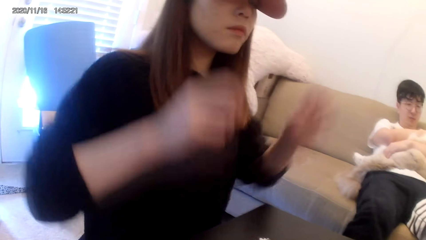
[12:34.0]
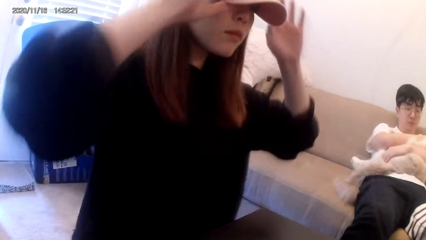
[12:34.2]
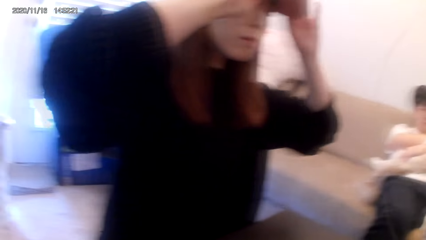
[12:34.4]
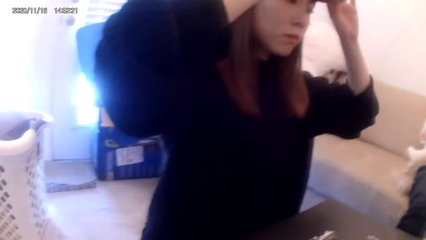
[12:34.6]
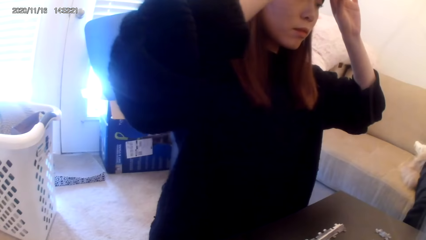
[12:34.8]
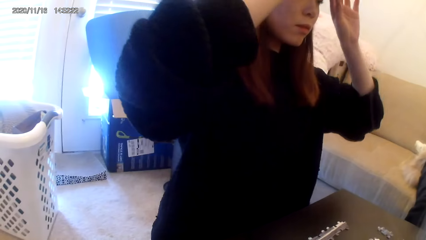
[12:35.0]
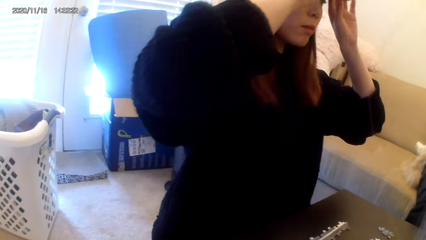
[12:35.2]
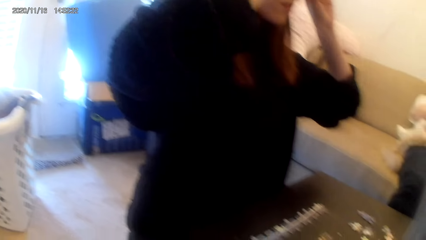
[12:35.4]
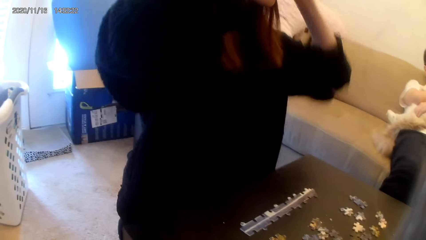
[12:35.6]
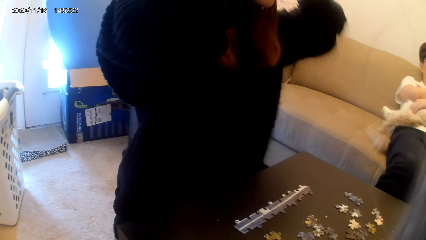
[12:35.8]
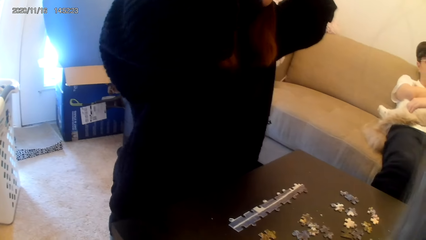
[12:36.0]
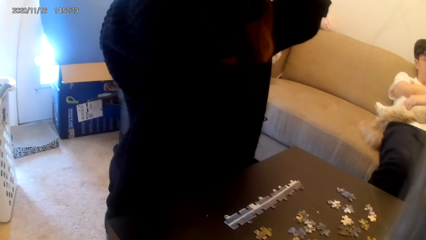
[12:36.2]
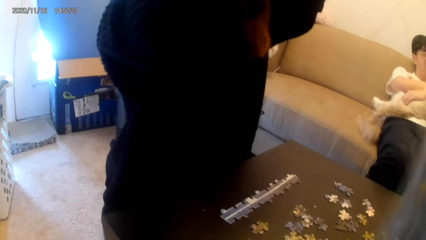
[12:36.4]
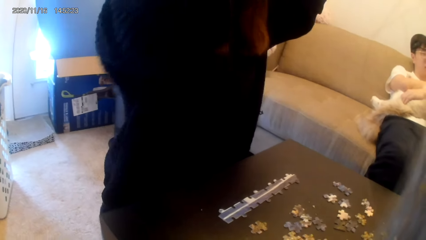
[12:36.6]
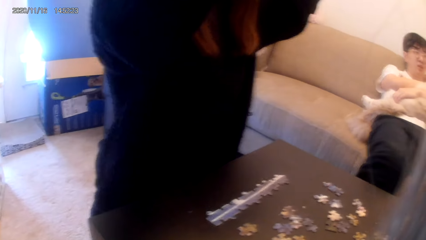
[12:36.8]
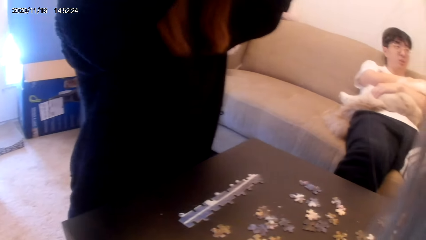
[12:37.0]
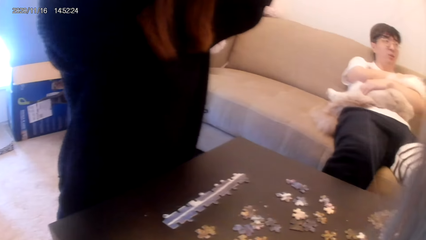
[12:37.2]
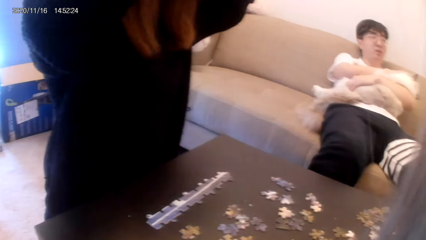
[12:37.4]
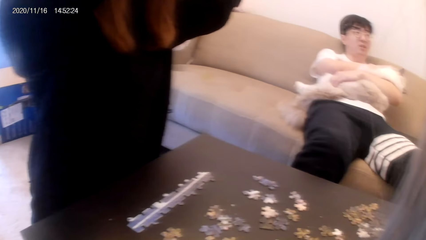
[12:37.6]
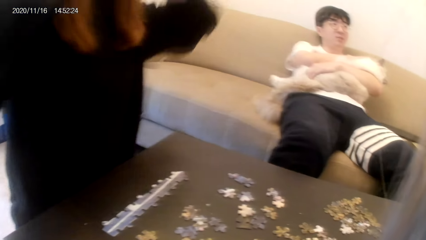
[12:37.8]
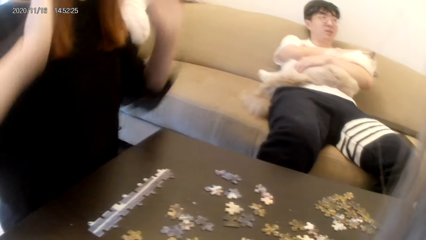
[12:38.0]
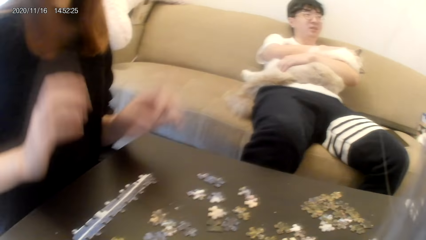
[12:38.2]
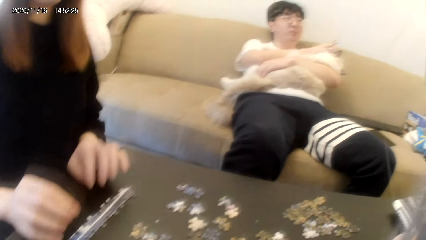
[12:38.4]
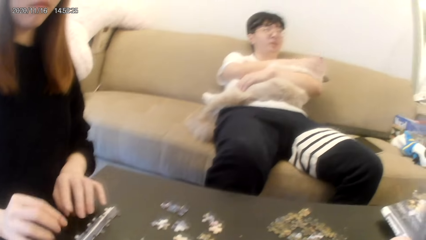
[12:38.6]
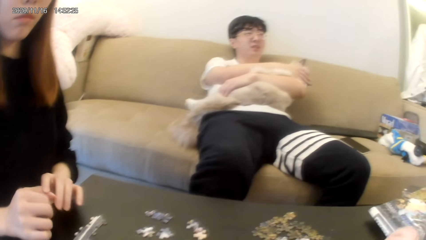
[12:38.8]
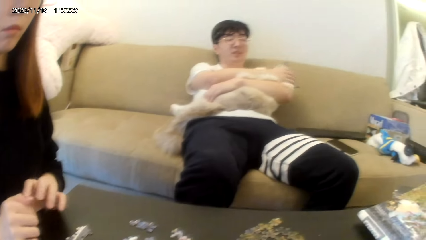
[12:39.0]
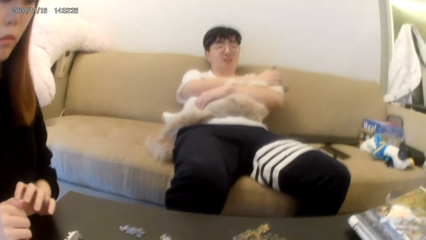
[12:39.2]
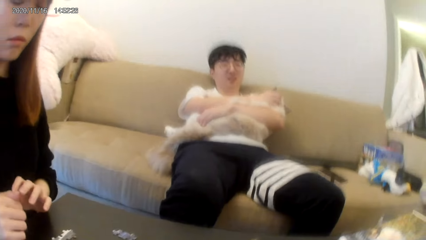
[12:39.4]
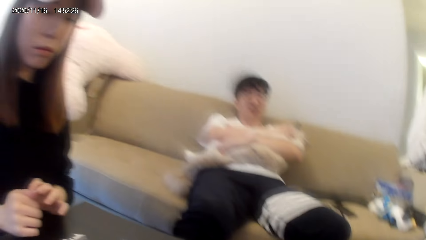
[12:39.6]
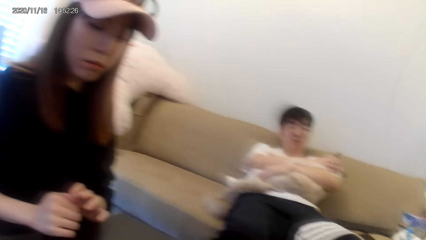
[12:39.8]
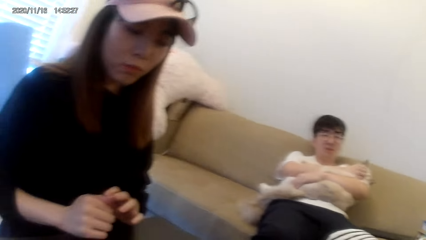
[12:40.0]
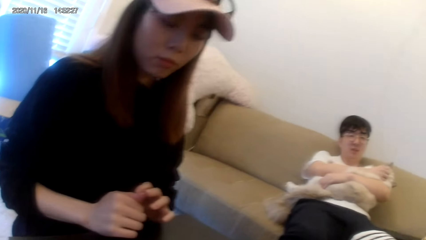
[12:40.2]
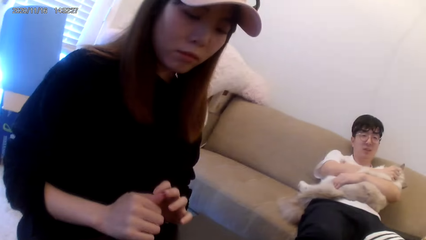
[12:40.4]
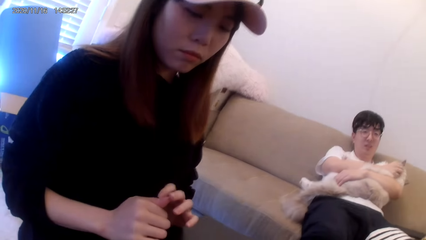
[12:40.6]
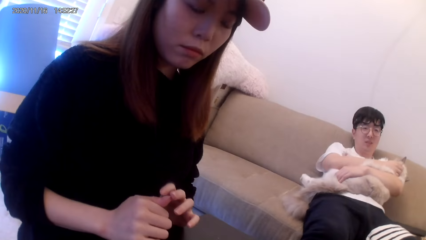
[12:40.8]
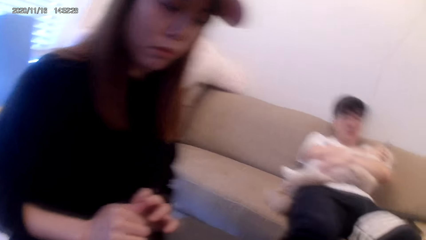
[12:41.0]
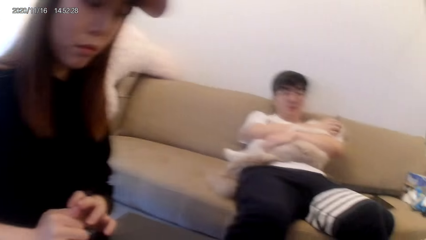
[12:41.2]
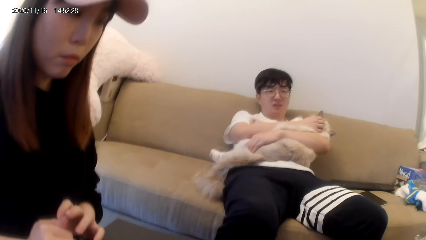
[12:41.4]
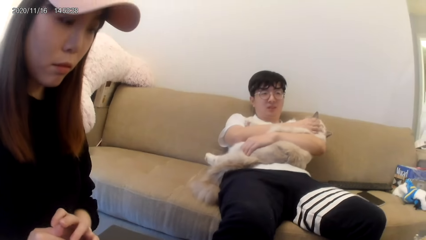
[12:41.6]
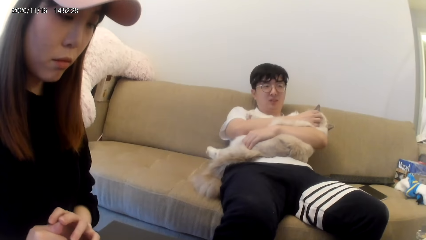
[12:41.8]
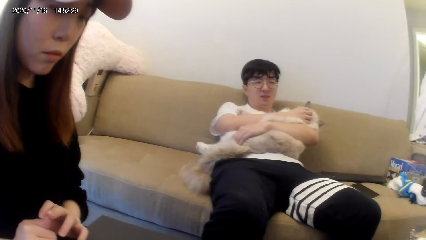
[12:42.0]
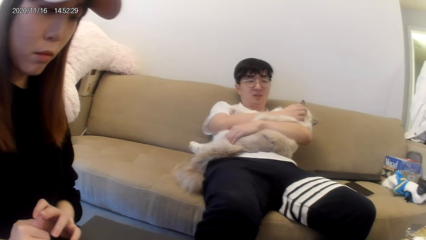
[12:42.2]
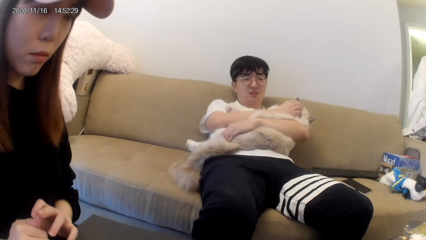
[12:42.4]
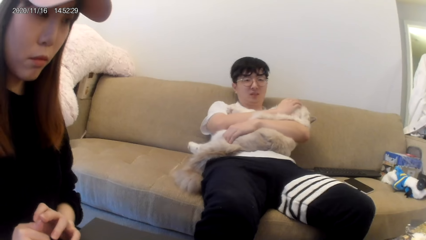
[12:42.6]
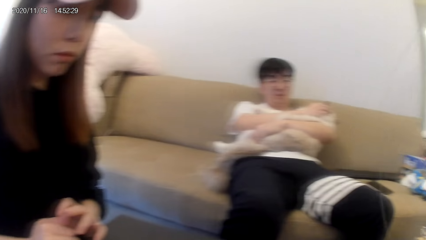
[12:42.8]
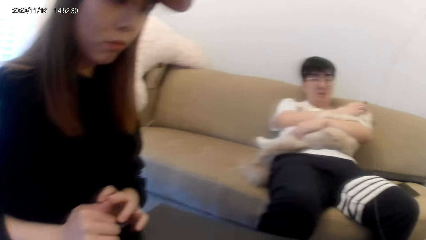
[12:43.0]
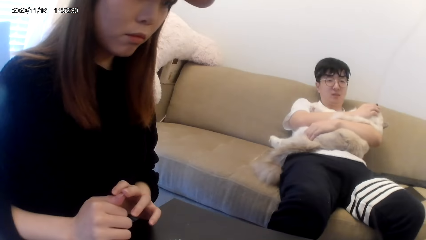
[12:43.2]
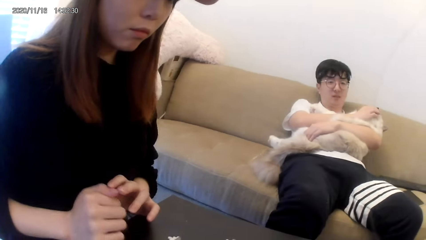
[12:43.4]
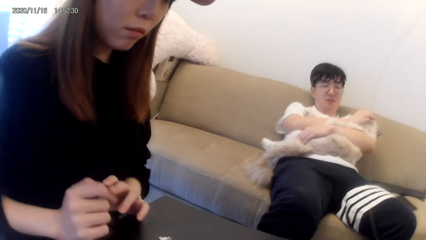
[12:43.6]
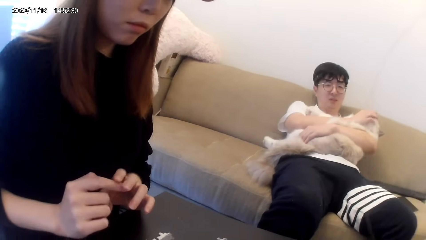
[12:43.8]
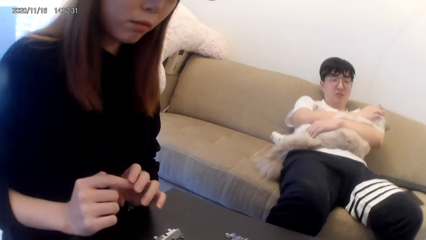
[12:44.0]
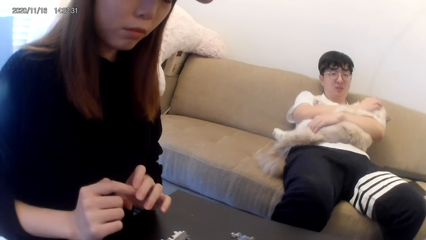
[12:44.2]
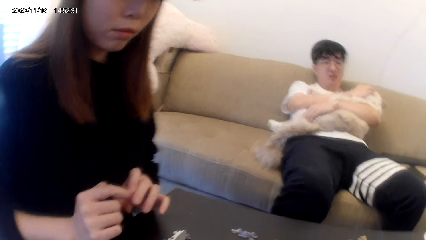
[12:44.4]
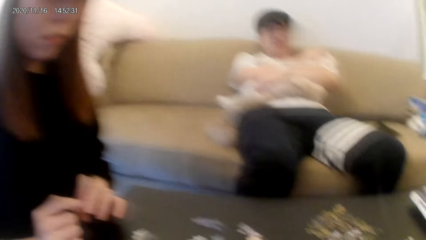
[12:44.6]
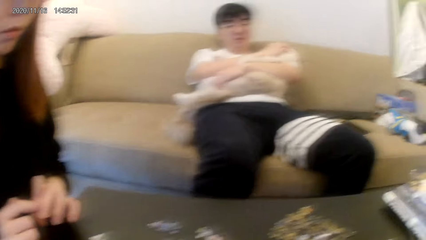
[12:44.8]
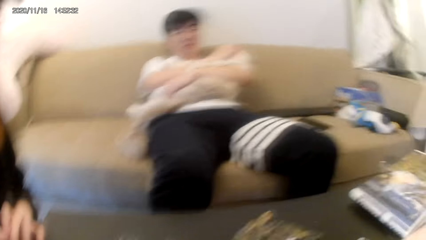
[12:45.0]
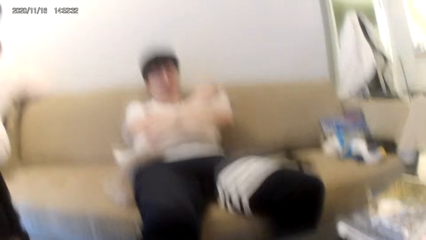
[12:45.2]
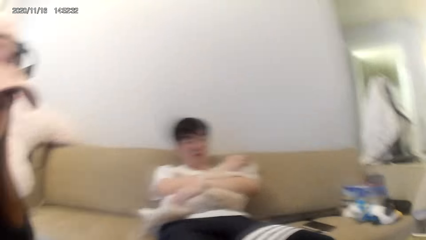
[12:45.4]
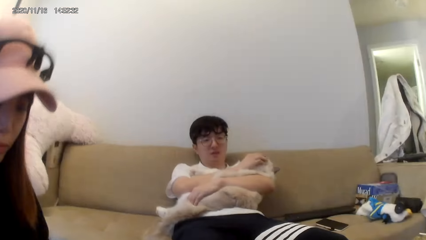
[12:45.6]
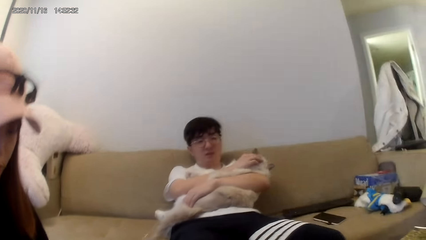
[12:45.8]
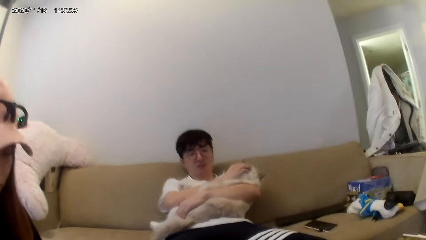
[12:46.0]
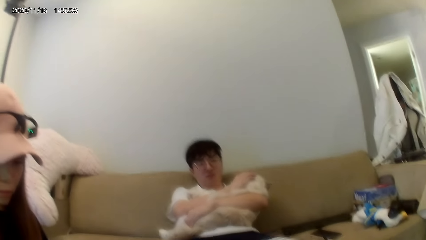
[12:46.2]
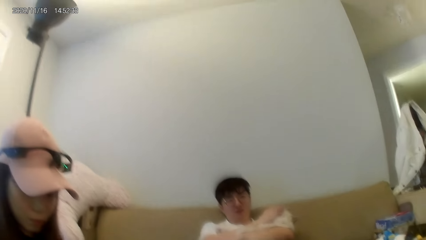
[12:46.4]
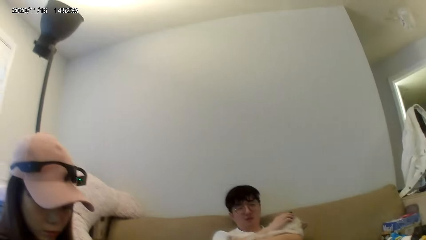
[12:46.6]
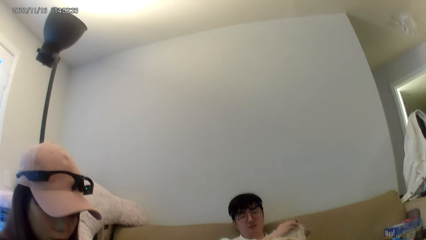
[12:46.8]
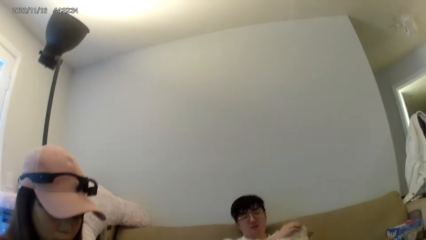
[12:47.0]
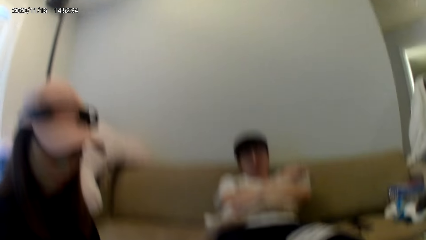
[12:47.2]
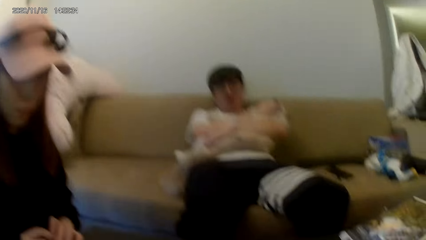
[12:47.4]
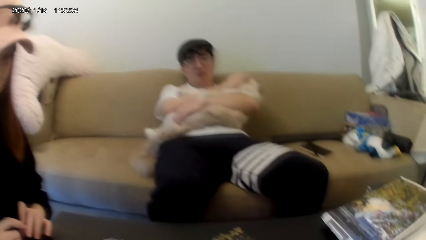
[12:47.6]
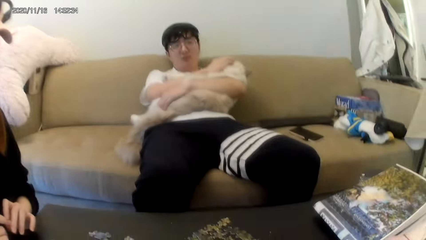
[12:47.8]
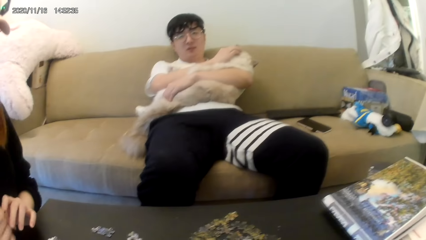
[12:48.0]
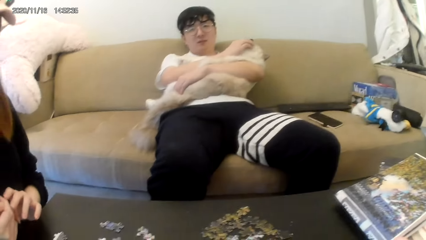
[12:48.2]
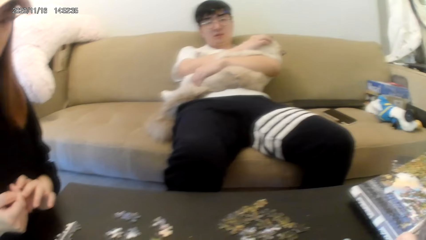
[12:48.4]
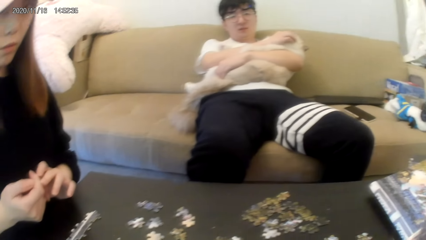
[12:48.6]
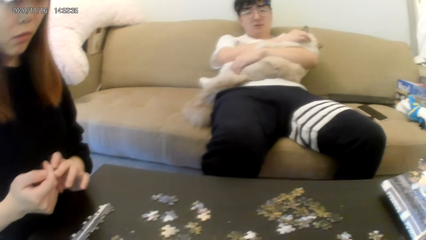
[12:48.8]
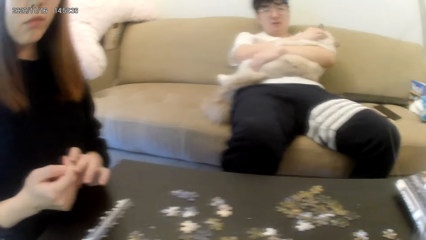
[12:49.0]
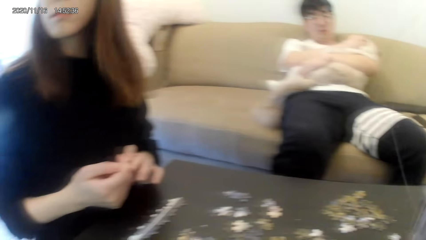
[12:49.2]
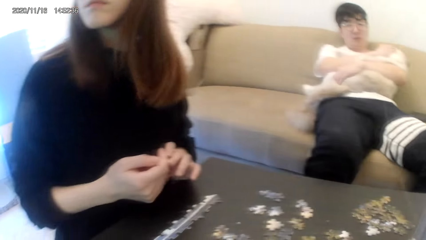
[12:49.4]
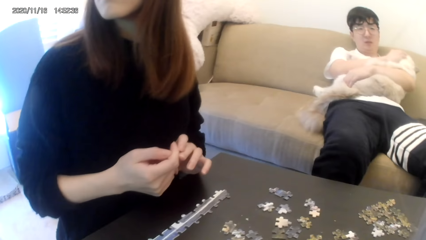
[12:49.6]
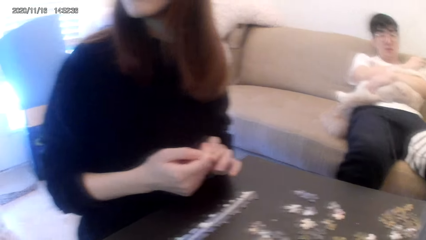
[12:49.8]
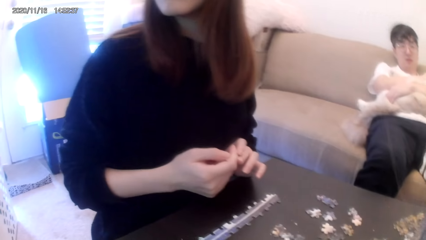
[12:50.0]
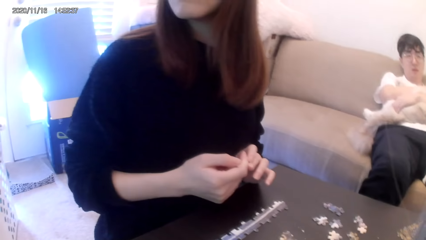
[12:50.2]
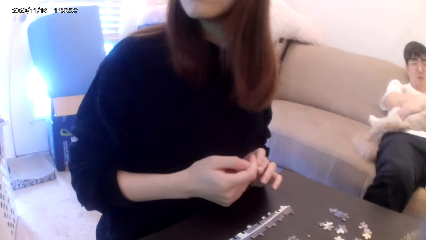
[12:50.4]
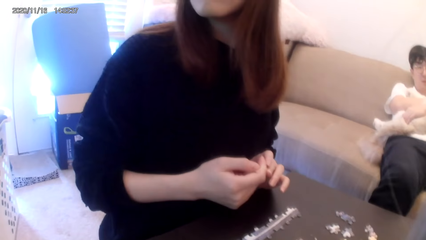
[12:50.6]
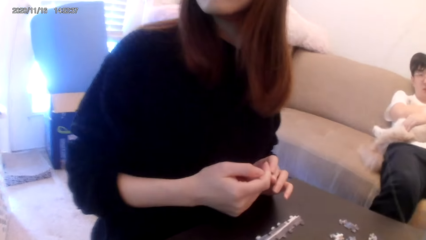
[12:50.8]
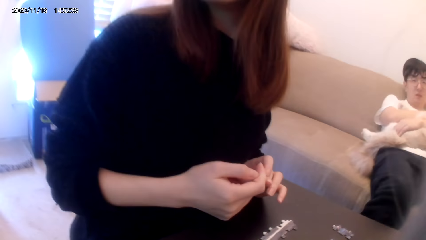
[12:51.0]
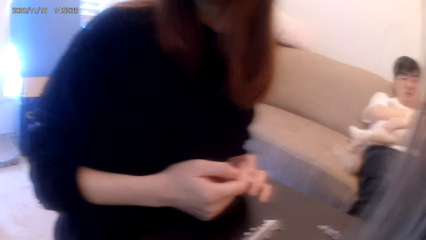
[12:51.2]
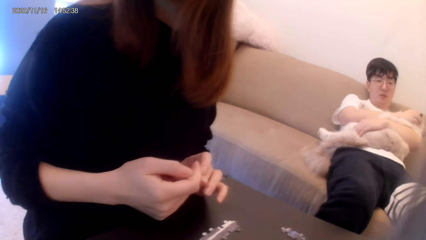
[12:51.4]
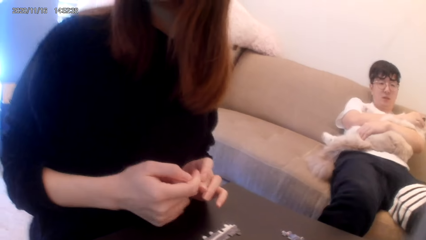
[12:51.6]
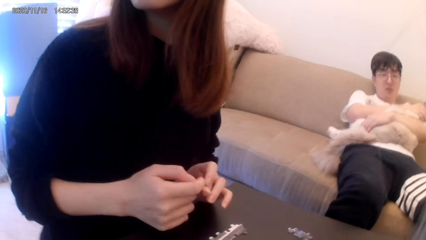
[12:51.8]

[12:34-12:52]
A person holds a cap. The person places hands on the table. Another person scratches a dog. The first person stares on the table and turns around.
